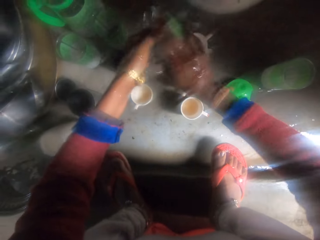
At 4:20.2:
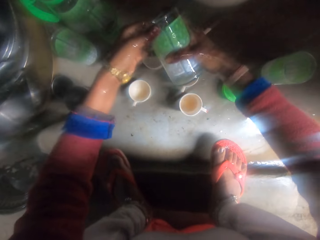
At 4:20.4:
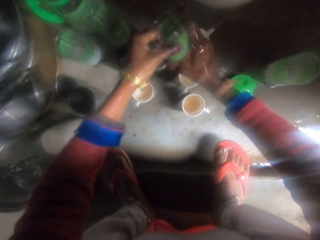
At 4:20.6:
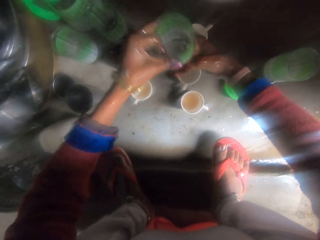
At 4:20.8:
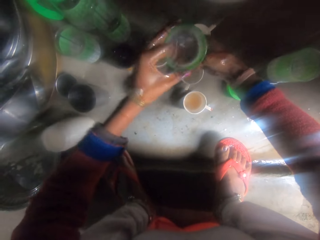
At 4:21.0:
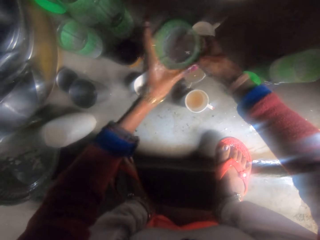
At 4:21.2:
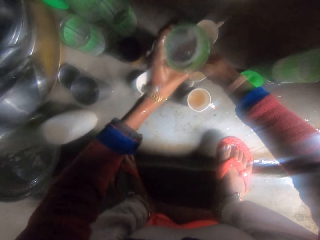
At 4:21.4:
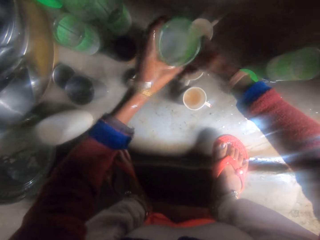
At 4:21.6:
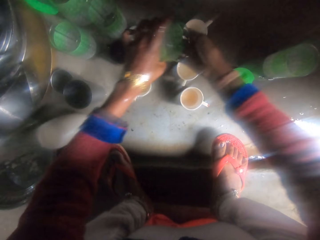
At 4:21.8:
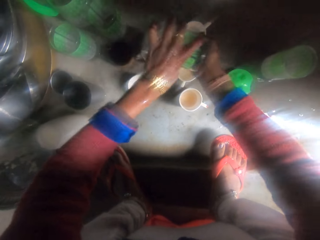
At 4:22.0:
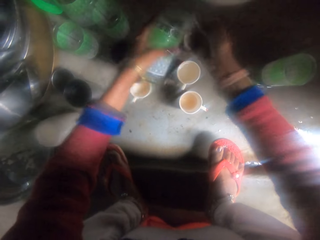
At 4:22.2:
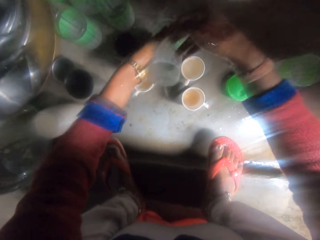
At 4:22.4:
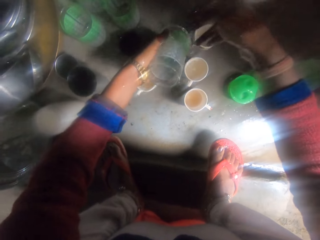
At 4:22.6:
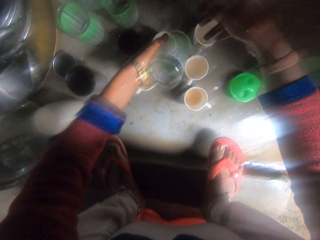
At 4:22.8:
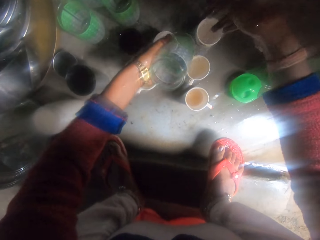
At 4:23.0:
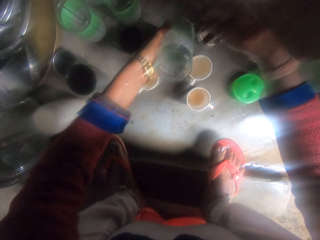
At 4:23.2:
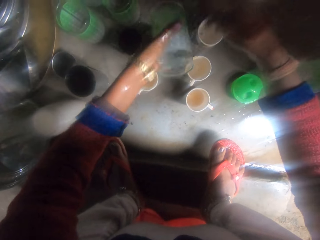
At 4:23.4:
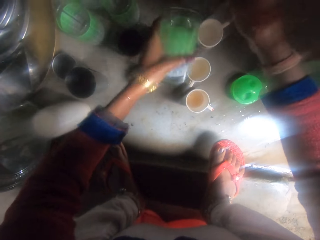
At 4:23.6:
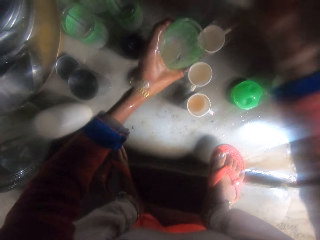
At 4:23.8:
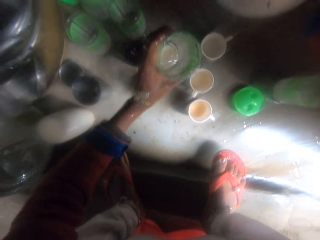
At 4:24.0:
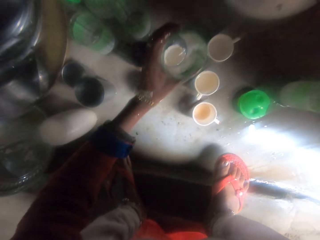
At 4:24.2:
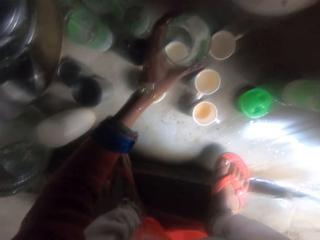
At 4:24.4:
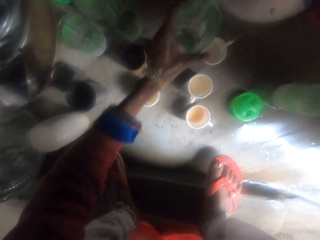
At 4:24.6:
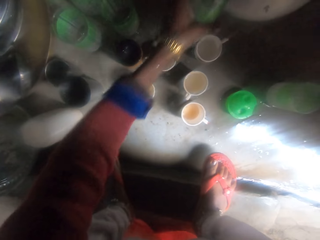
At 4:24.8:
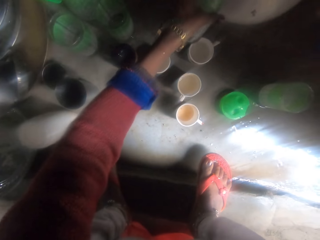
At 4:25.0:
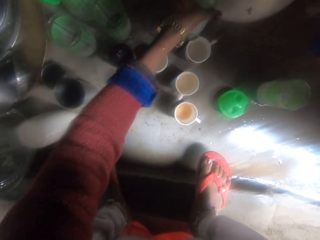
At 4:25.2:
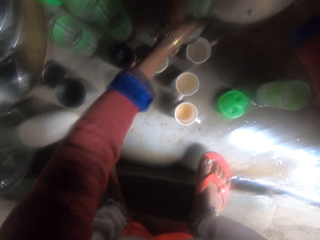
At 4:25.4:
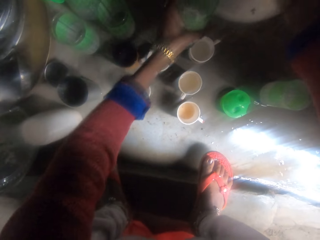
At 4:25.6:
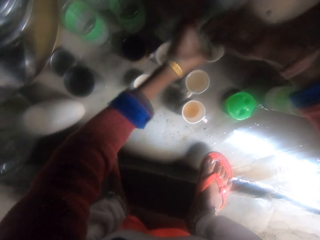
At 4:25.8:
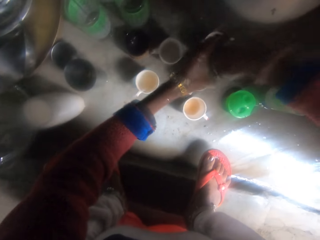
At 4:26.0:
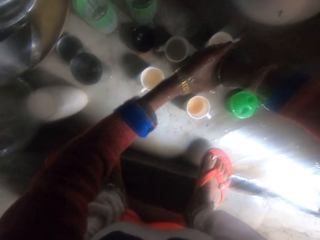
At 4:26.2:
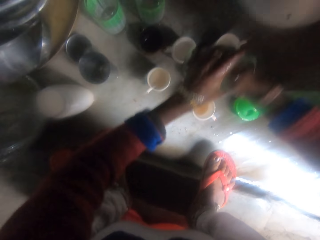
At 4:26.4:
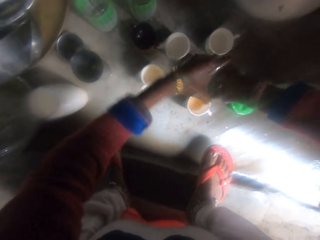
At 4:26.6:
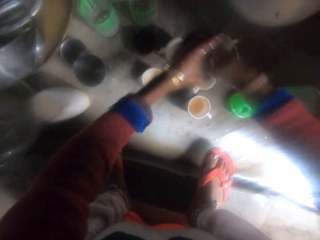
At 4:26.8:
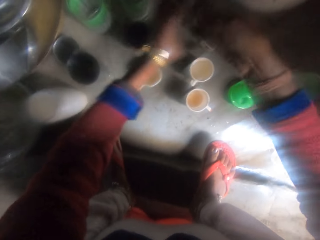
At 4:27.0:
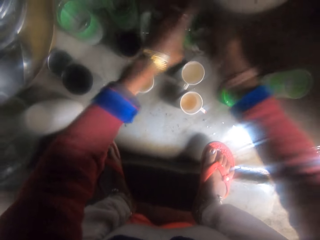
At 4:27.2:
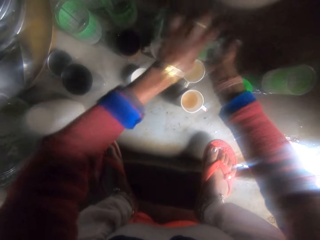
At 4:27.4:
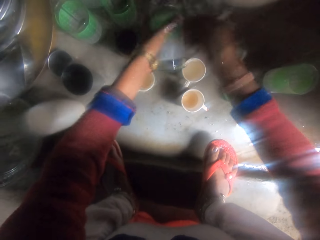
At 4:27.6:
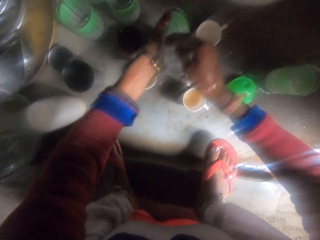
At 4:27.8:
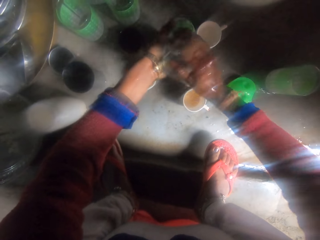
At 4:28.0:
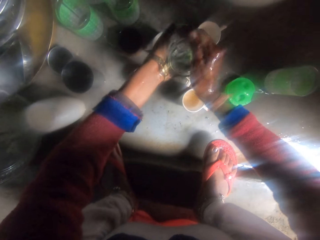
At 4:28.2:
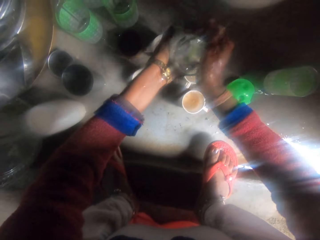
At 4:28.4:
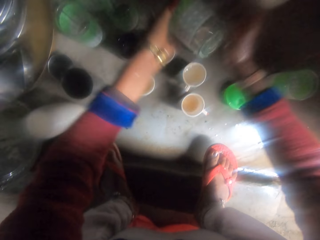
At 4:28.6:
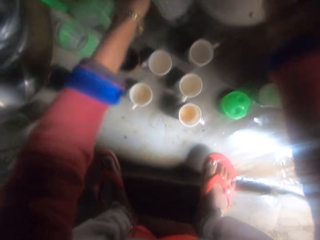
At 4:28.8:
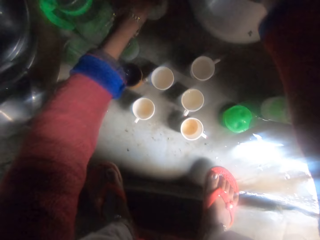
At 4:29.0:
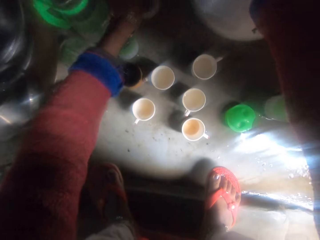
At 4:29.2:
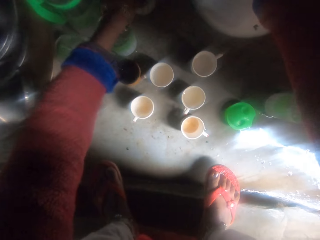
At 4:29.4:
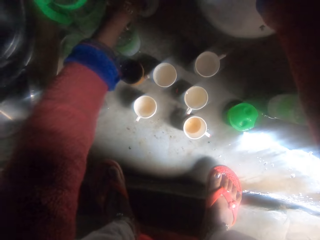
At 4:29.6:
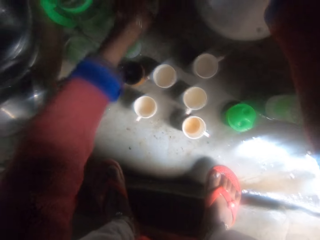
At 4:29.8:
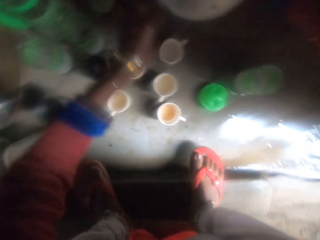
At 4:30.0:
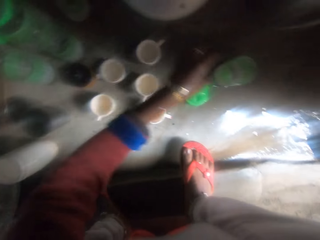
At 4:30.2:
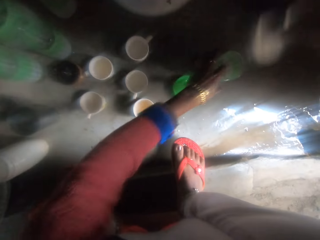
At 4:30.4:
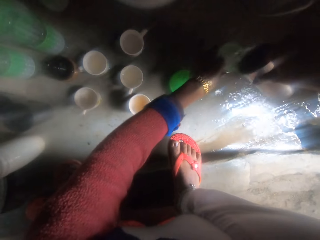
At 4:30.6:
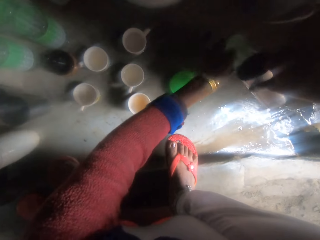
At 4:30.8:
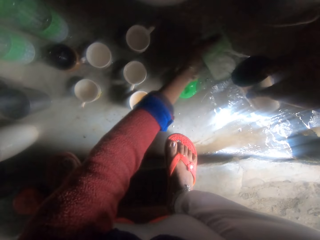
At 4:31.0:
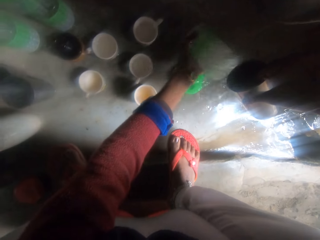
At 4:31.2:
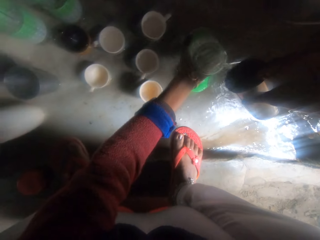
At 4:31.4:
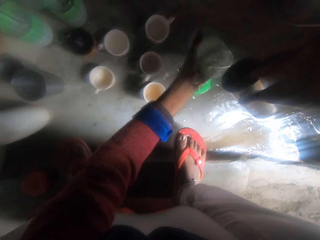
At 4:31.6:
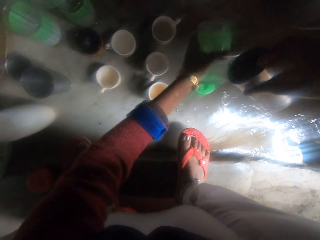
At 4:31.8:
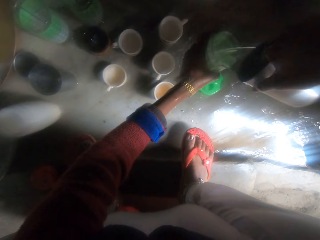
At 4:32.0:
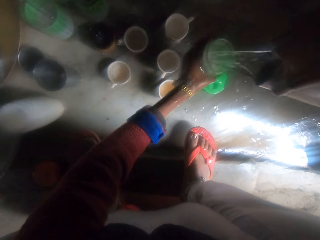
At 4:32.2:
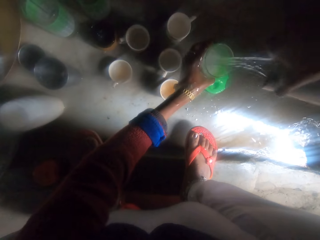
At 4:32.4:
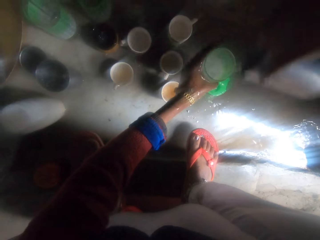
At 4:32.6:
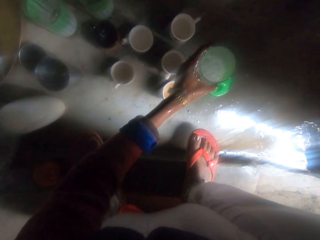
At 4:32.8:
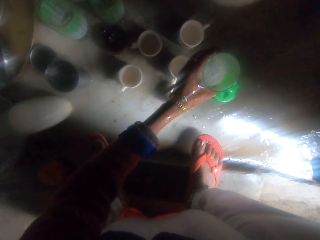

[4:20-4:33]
The camera wearer holds the water grass. She puts the water in the water grass. She washes the water grass. She drops the cup on the floor. She puts the water grass on the floor. She pours water from the pot with the cup in another cup on the floor. She picks up the cup from the floor. She rinses the cup with water from the pot with the cup and her hand.

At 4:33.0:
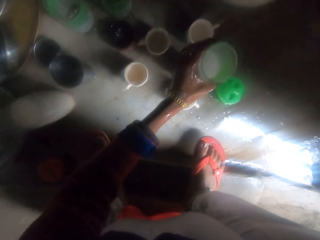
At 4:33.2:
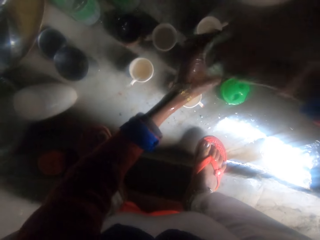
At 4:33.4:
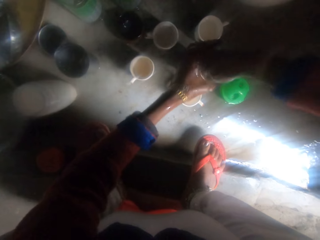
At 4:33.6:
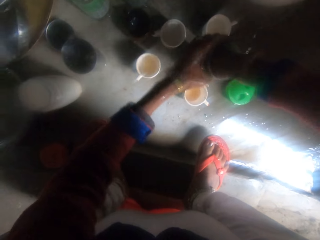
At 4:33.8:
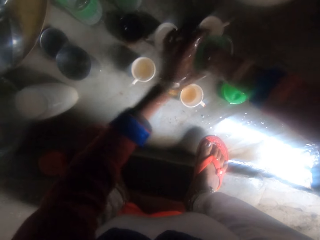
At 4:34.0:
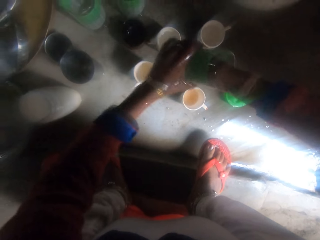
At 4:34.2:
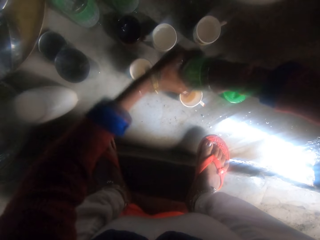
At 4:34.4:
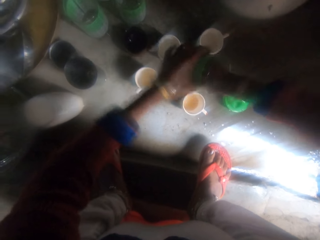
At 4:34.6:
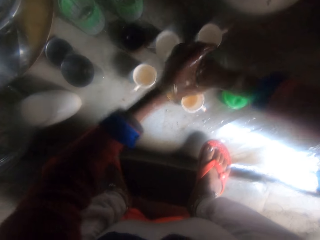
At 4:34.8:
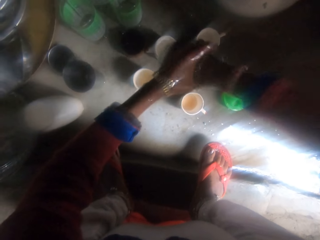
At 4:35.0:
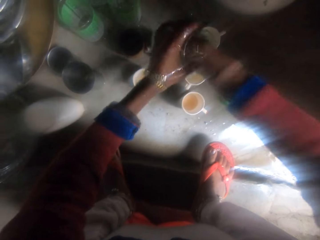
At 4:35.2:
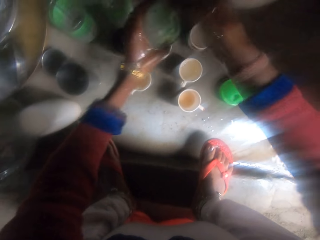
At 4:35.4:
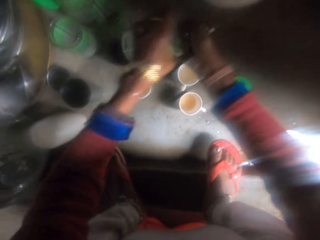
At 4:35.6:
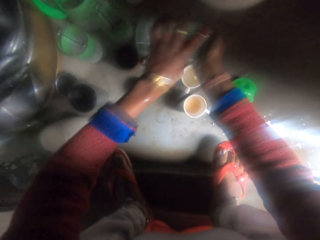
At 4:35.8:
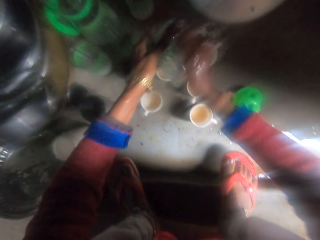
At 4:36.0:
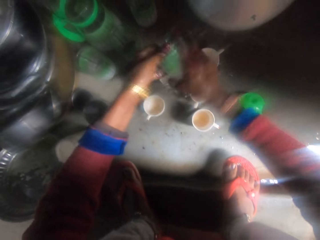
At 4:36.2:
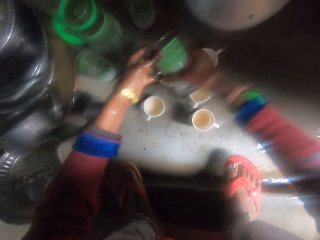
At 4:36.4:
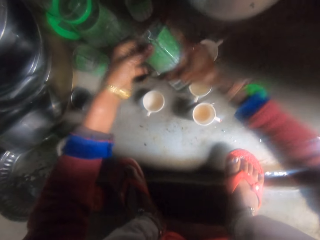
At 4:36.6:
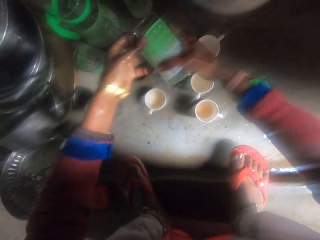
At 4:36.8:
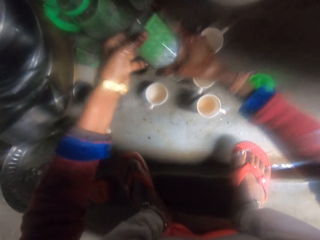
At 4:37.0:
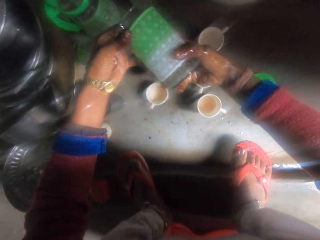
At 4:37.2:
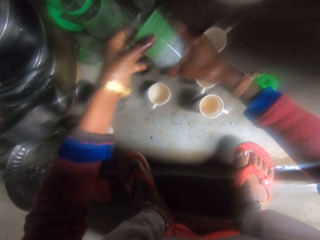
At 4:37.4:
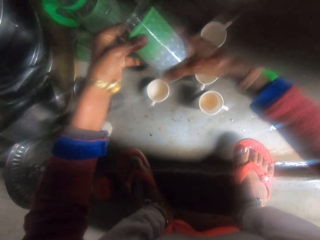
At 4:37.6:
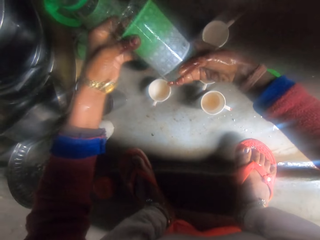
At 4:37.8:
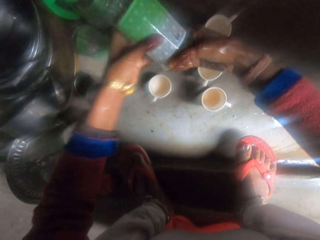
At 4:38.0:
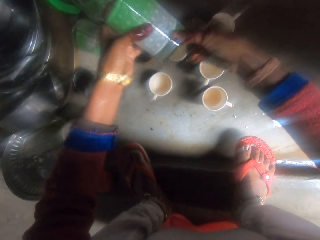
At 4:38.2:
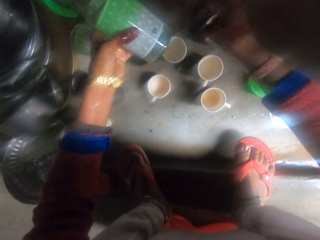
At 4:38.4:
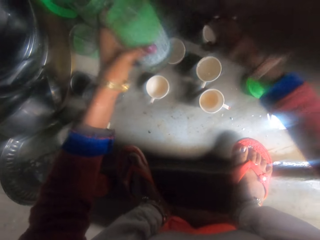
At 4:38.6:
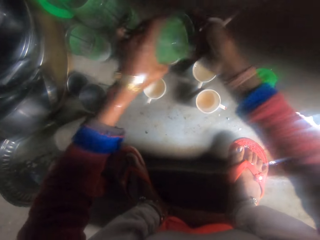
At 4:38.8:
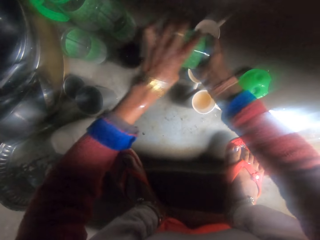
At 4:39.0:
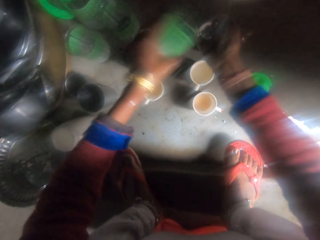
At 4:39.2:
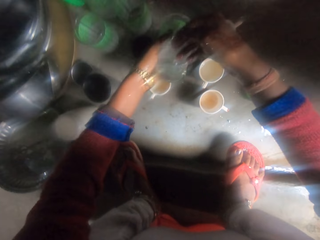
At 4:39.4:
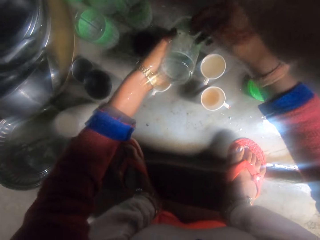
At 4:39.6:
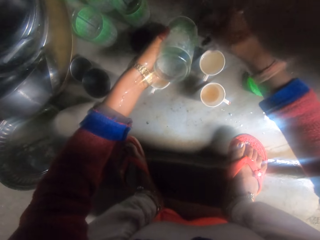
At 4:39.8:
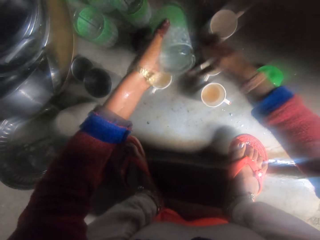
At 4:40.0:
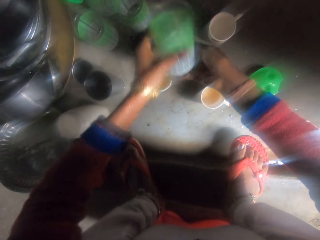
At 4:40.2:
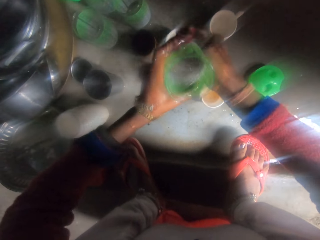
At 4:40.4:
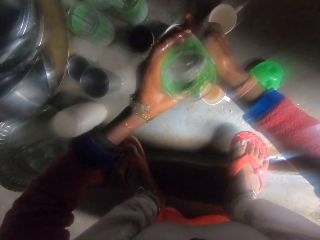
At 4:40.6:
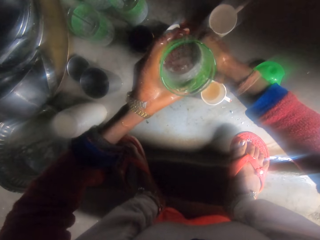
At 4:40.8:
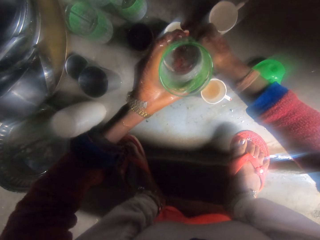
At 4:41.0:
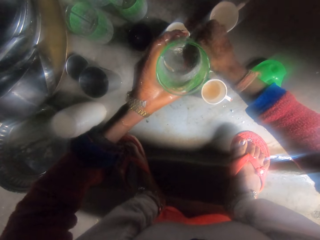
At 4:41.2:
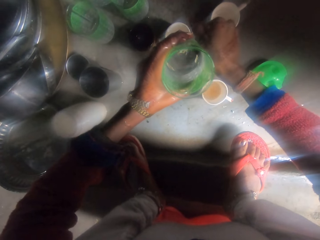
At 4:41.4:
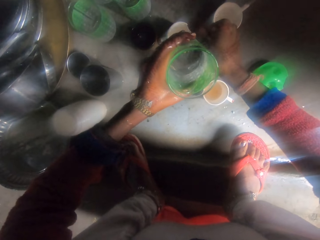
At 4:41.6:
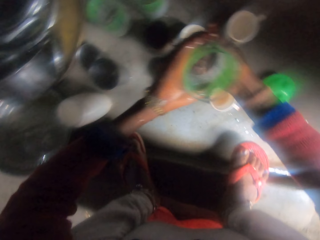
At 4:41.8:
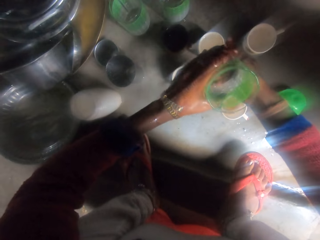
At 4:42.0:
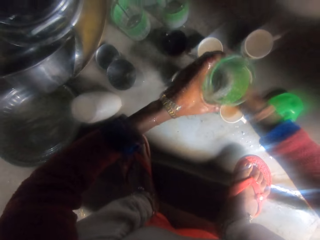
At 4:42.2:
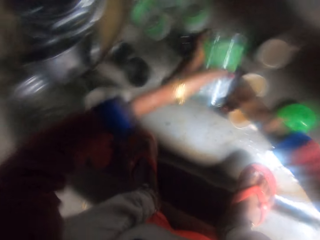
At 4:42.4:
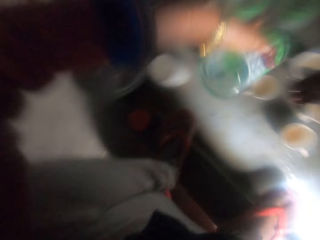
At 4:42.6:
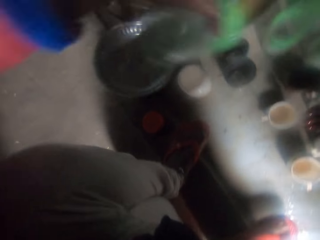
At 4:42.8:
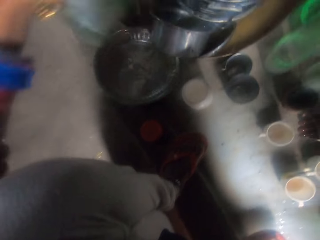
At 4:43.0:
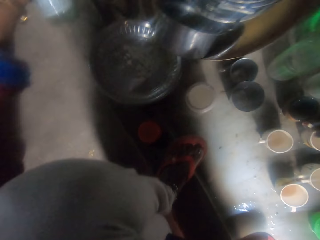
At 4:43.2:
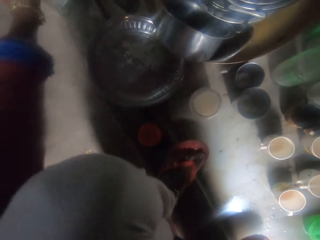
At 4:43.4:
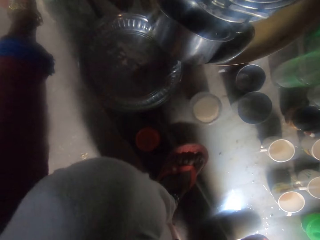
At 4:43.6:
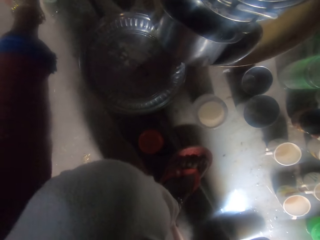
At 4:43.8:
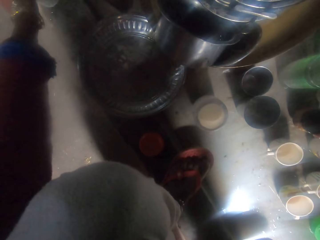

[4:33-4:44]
The camera wearer washes the water grass. They hold on to the water grass. They drop the cup on the floor.
